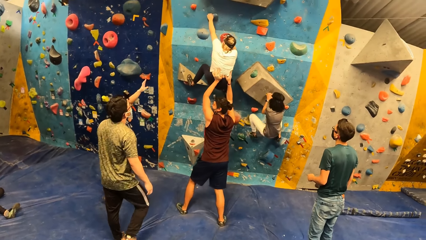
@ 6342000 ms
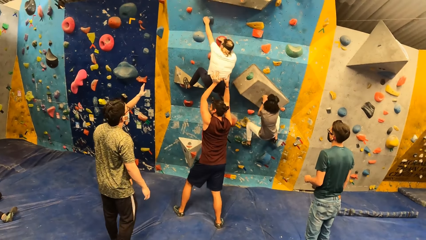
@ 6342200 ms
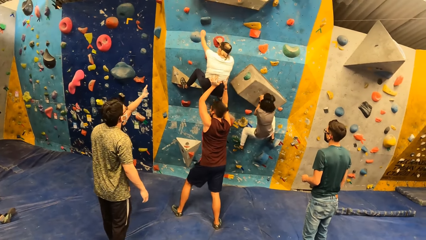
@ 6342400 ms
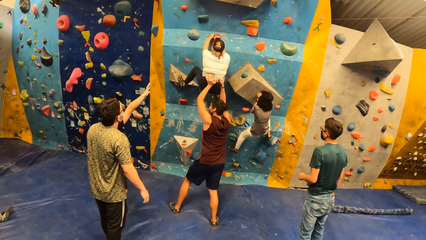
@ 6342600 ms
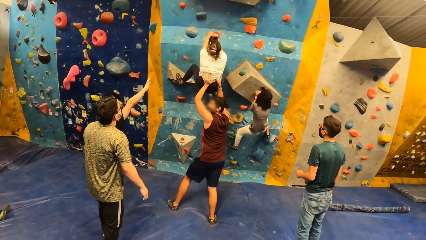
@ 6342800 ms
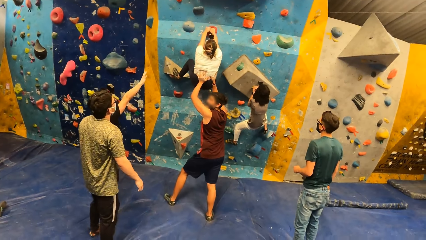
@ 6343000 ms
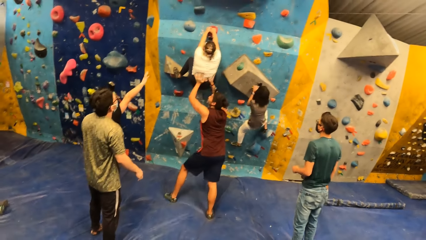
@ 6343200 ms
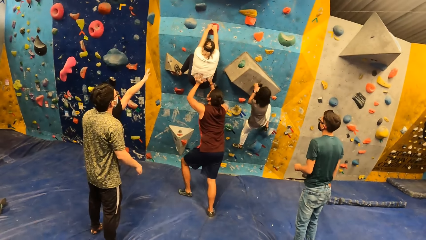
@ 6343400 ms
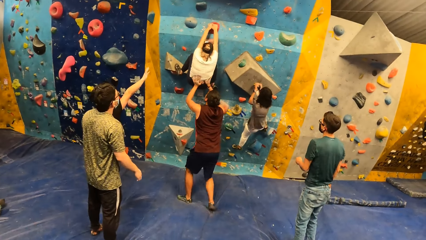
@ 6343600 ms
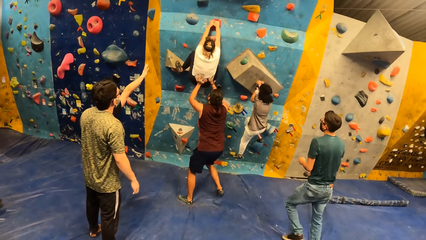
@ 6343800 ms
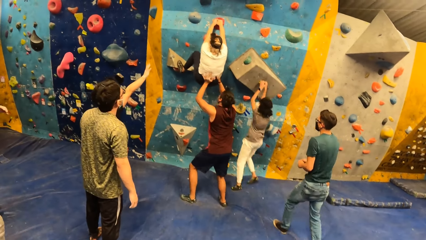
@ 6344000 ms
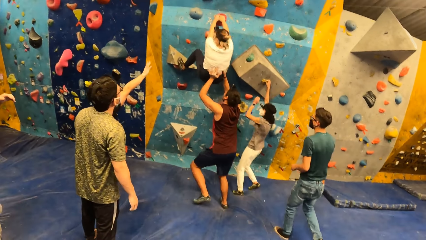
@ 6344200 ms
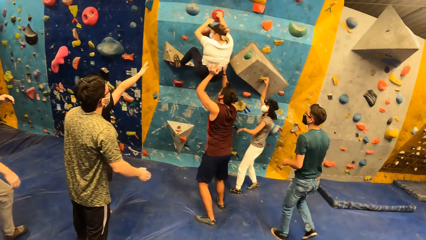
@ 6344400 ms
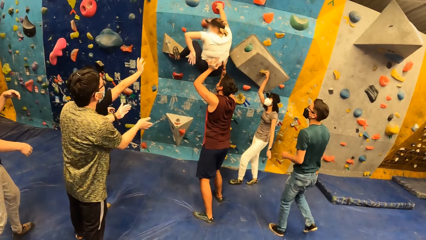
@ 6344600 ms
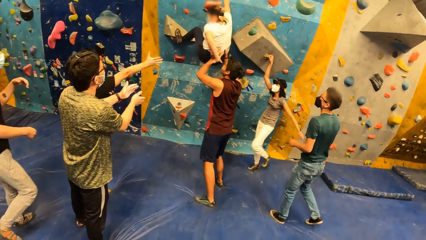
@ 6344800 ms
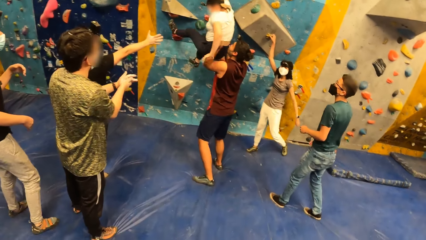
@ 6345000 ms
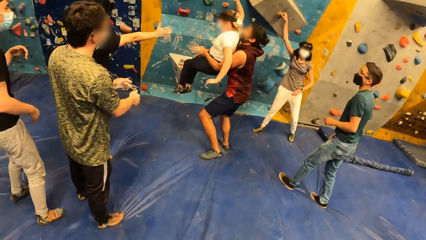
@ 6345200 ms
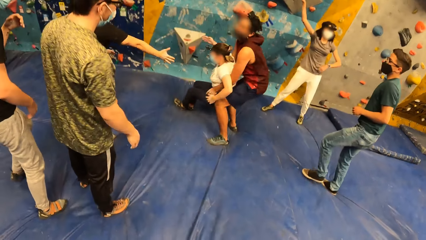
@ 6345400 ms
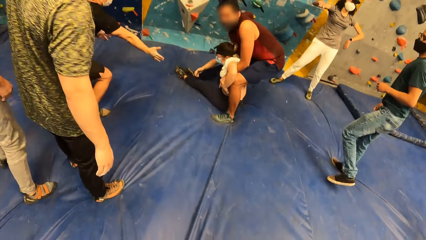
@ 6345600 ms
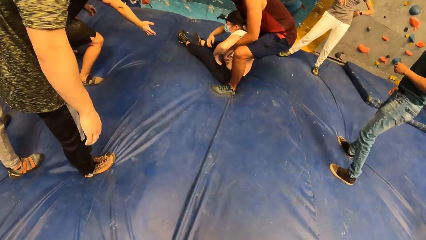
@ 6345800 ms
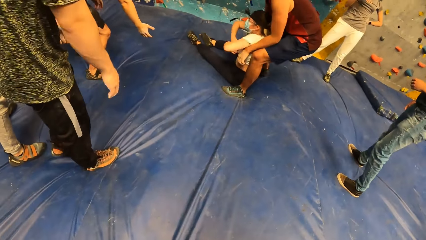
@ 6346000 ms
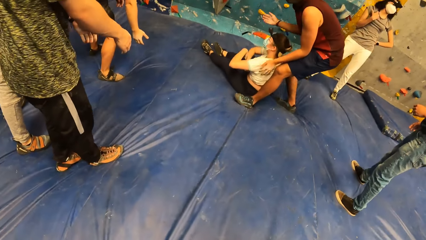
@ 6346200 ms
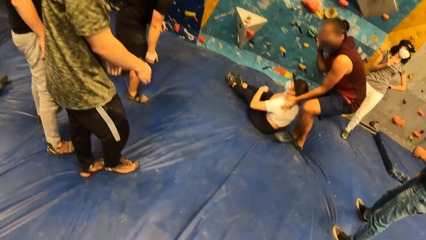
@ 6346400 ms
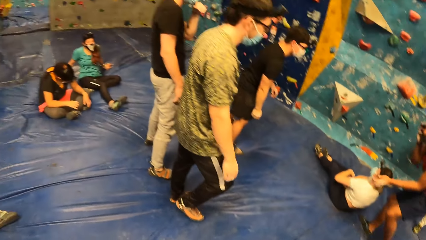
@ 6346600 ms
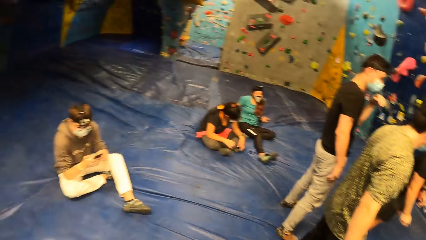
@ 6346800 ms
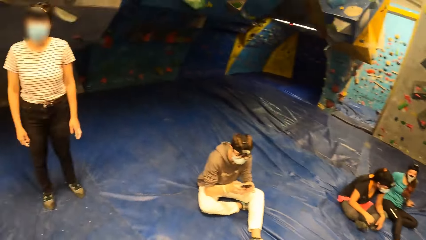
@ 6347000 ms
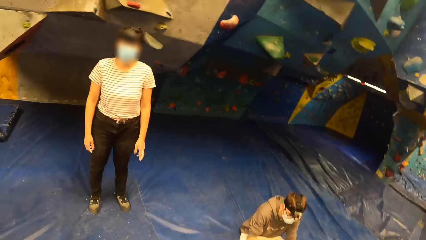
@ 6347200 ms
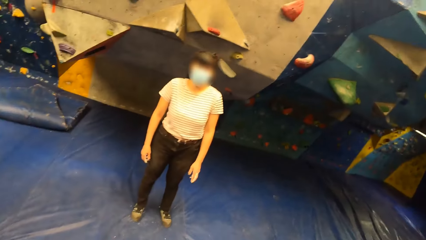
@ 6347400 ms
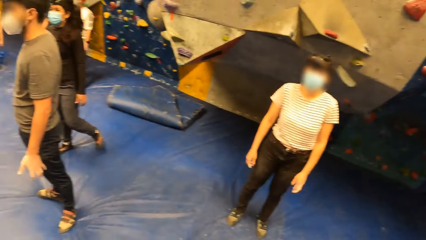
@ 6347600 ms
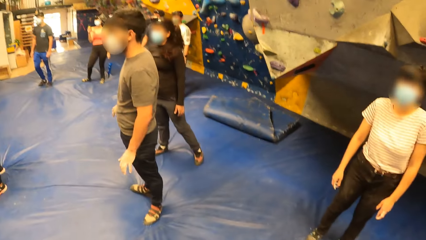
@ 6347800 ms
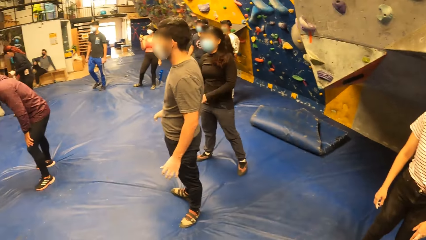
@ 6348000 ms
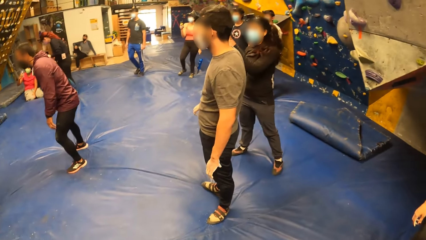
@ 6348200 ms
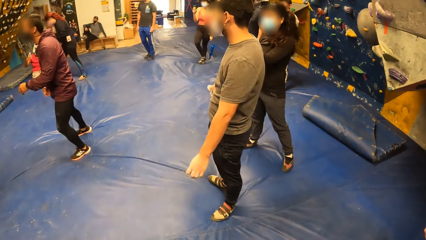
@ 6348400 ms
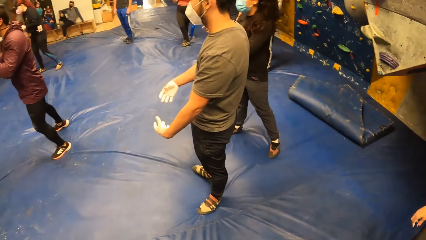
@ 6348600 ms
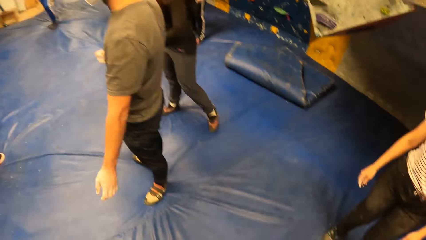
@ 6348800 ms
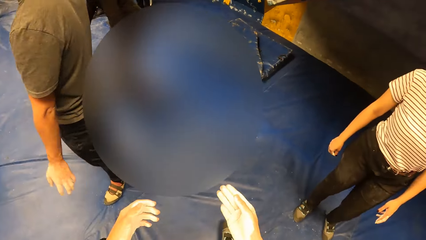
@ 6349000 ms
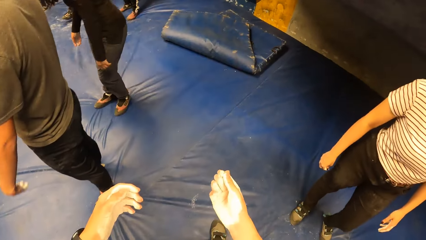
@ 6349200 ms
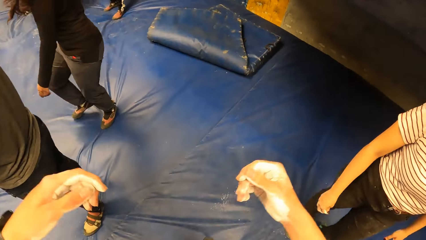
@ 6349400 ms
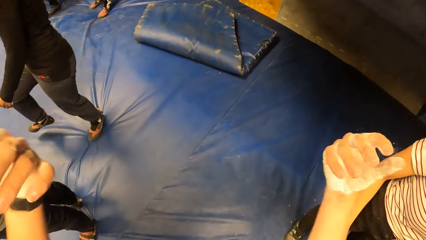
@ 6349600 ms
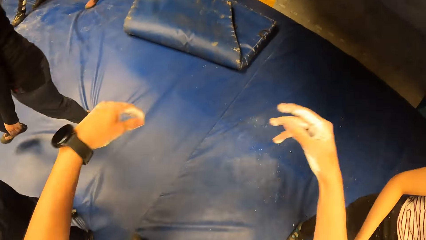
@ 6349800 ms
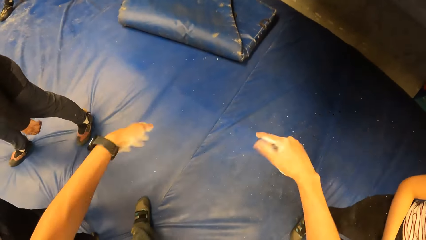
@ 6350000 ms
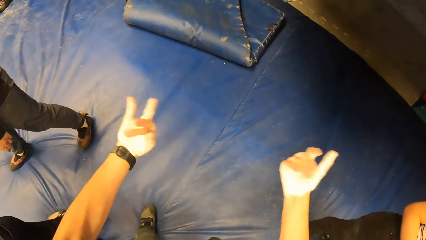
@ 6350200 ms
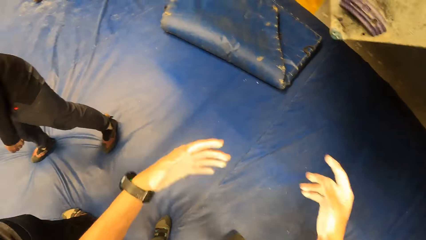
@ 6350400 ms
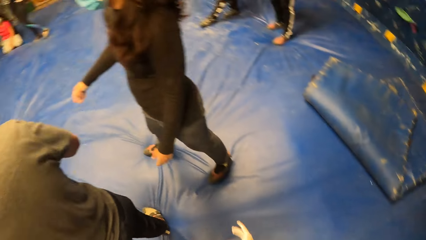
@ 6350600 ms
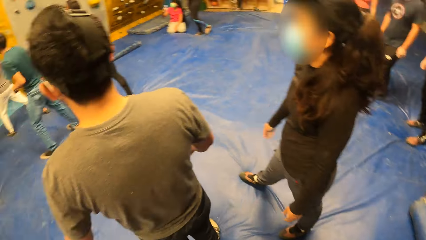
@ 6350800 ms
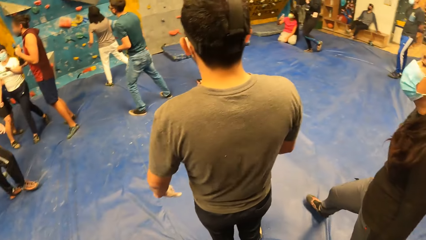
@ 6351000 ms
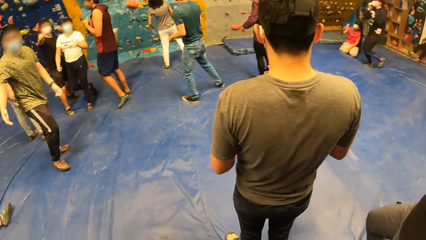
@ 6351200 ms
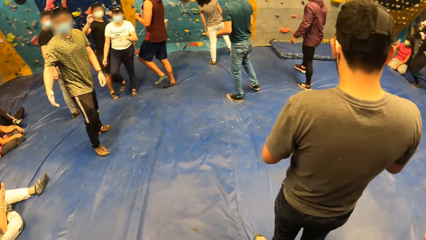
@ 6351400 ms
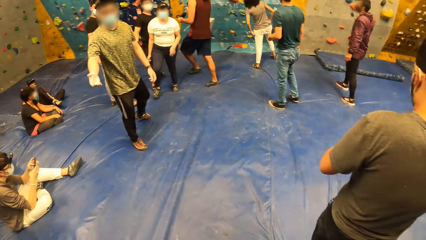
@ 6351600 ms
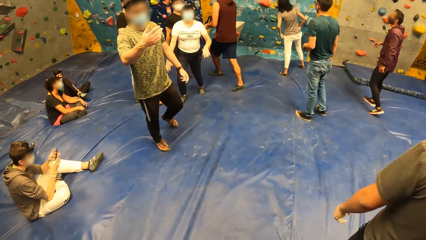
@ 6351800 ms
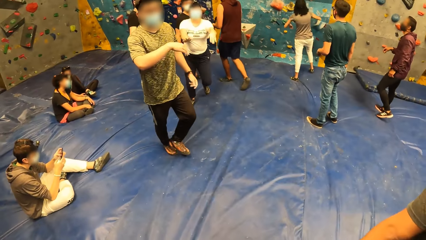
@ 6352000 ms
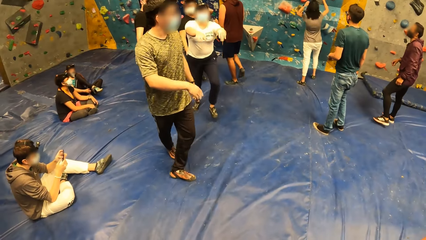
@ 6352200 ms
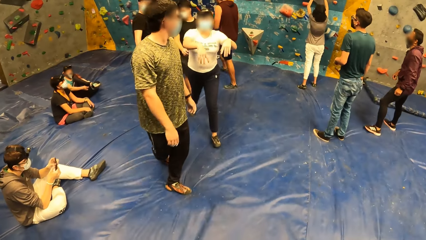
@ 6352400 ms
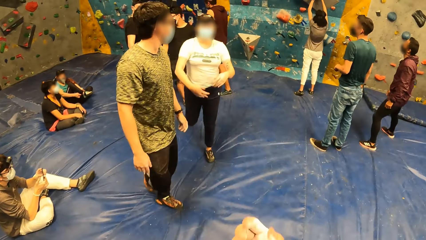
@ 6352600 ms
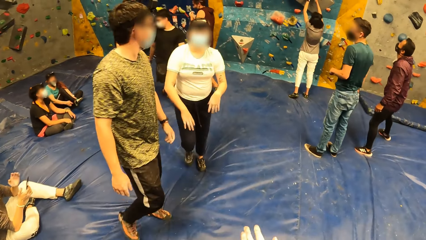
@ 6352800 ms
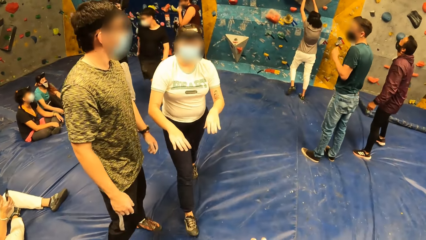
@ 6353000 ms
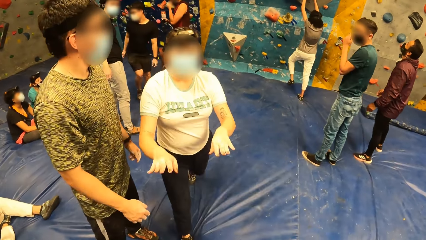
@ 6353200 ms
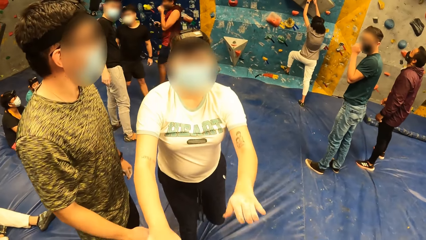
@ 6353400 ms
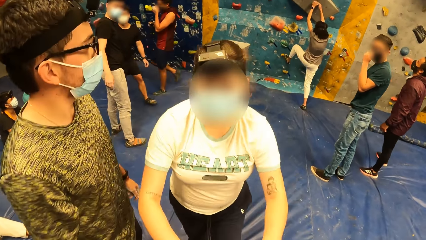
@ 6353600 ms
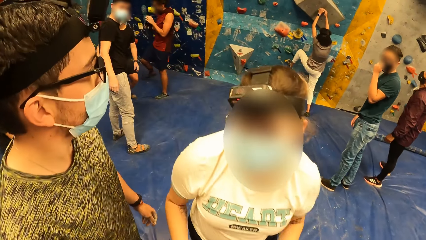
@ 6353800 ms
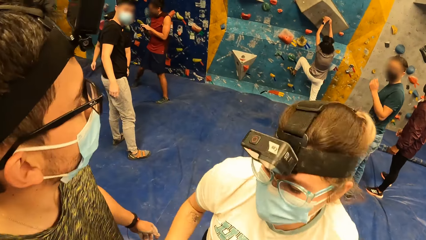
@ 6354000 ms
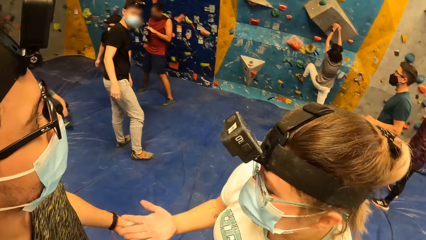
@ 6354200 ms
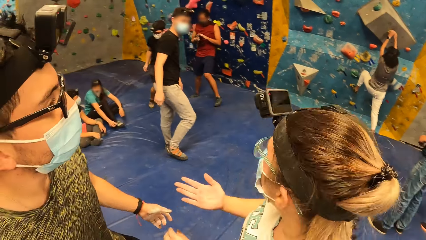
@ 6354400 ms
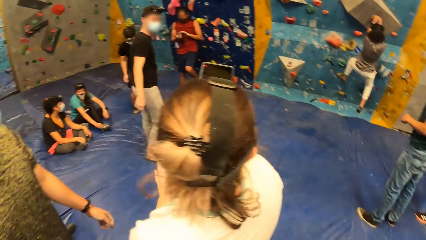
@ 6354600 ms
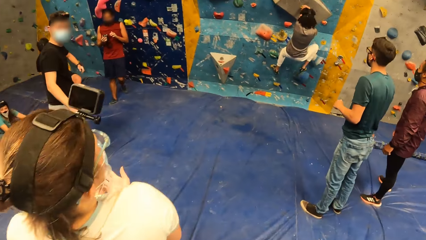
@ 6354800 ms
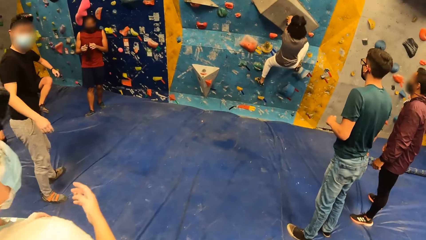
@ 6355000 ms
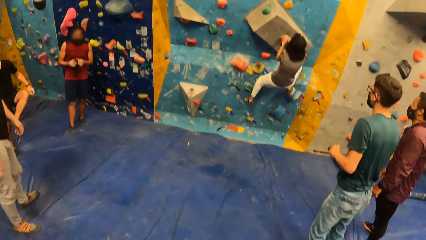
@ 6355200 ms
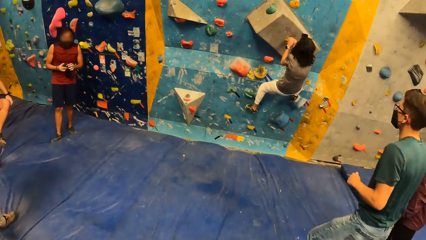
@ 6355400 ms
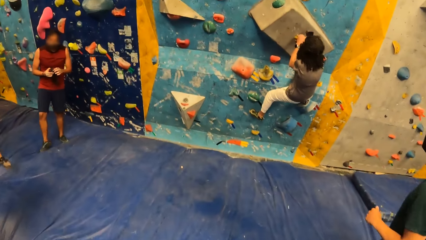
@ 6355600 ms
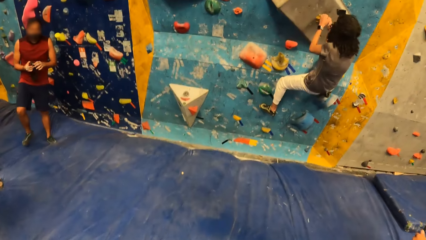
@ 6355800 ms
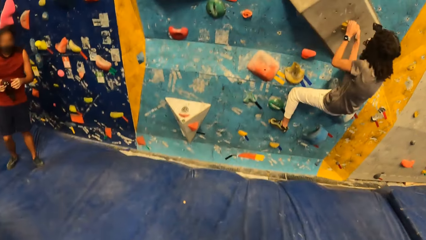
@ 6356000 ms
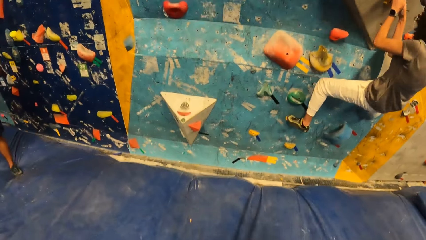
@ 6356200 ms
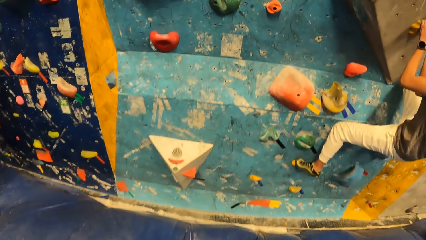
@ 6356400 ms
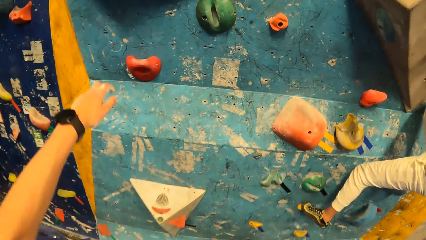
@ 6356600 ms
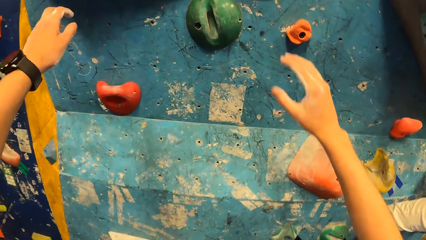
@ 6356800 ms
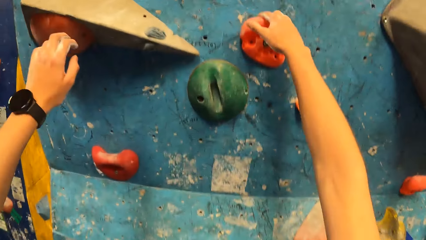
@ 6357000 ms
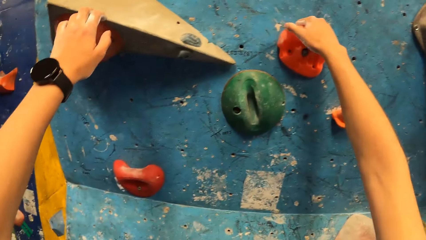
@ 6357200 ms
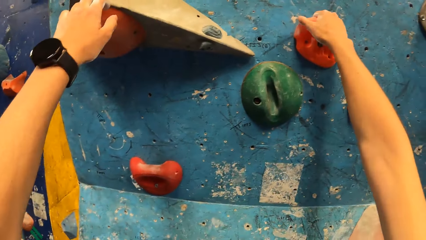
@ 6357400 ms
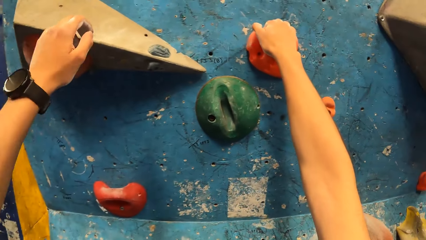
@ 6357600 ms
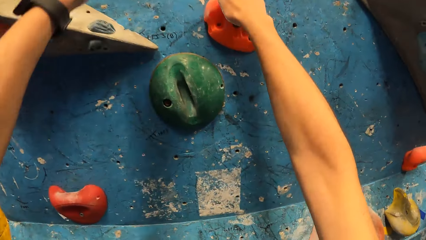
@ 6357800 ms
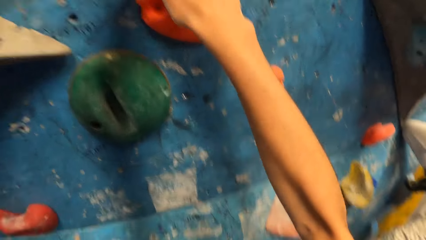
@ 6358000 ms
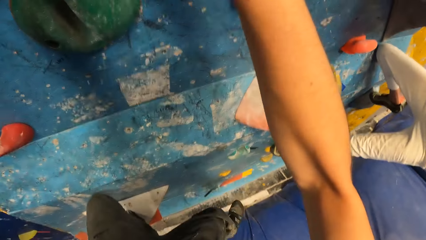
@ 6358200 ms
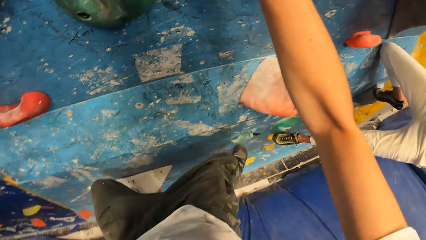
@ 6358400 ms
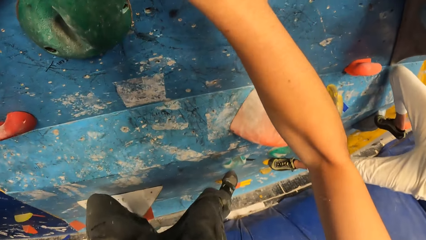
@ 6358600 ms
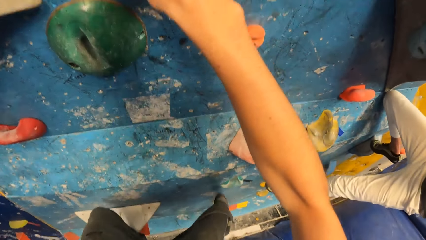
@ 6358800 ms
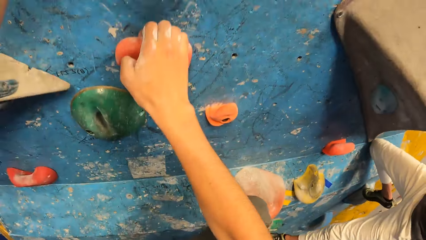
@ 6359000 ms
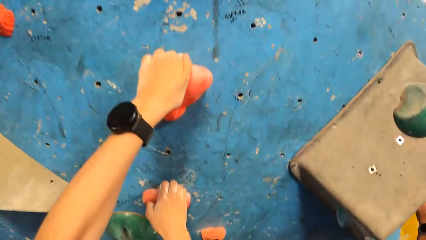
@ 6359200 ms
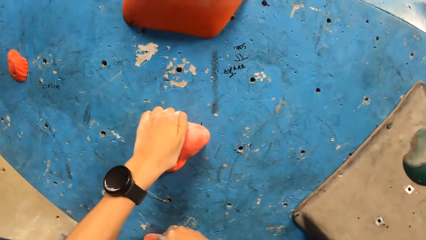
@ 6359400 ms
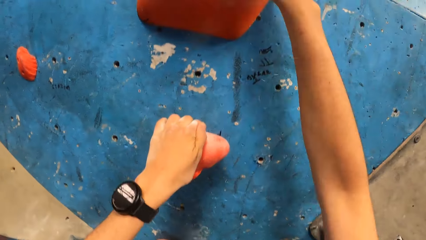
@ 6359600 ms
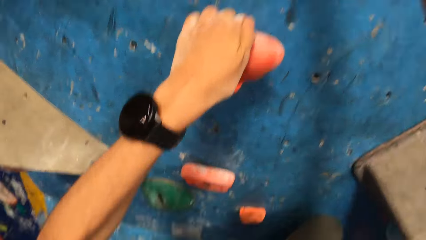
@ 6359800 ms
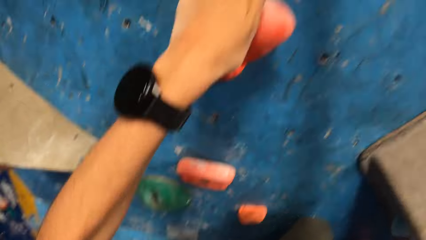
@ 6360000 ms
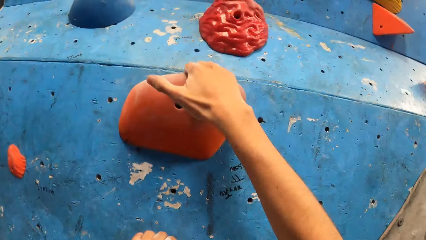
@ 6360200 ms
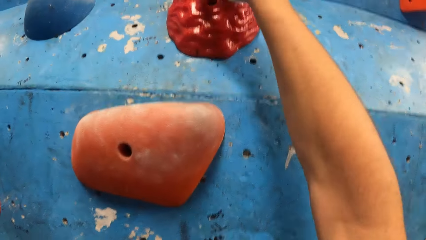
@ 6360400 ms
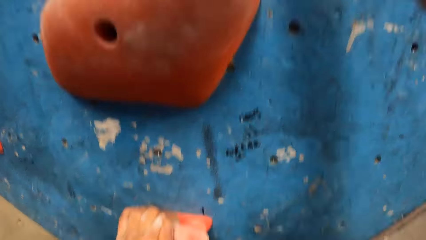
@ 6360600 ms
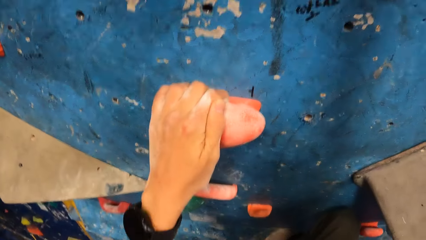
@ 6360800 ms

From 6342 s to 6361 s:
The woman falls on the boulder mat from the bouldering wall. The camera wearer looks around the room. He flaps both his hands. He looks around the room. He converses with a man and the woman. The woman interacts with the camera wearer. The camera wearer walks forward to the wall. He climbs the bouldering wall. He touches the climbing equipment.
